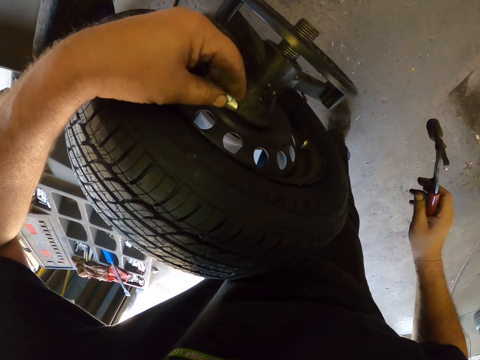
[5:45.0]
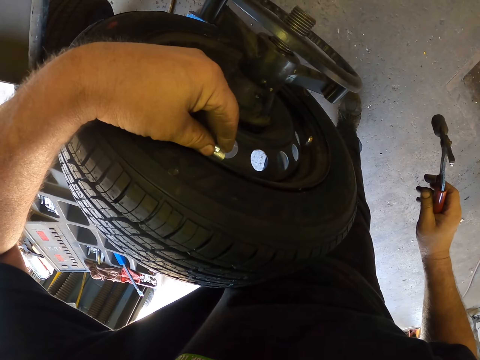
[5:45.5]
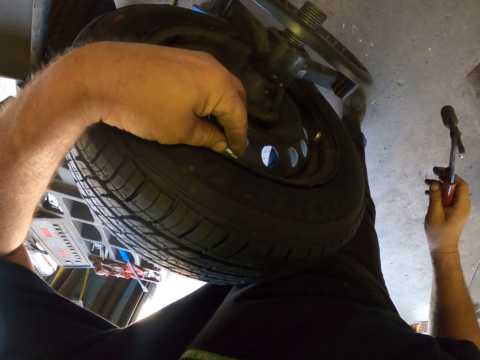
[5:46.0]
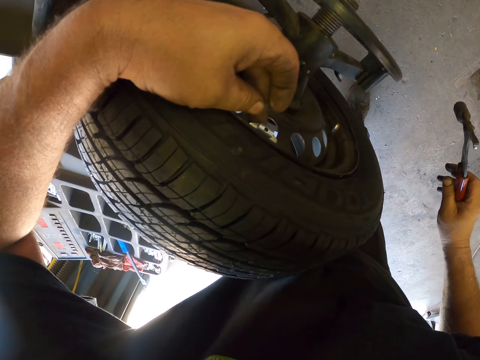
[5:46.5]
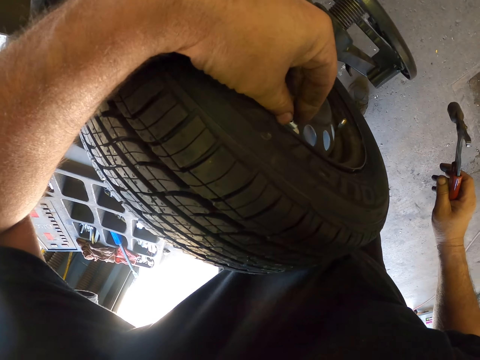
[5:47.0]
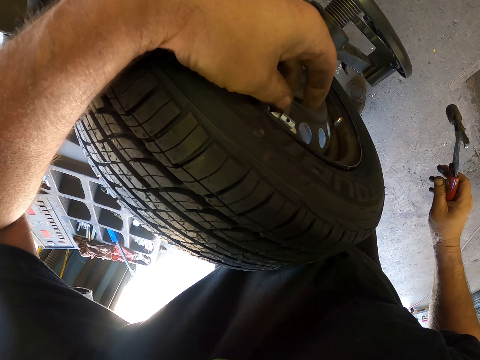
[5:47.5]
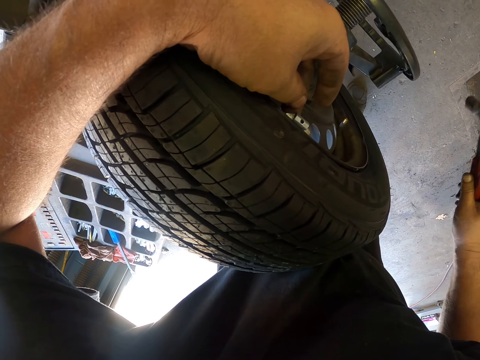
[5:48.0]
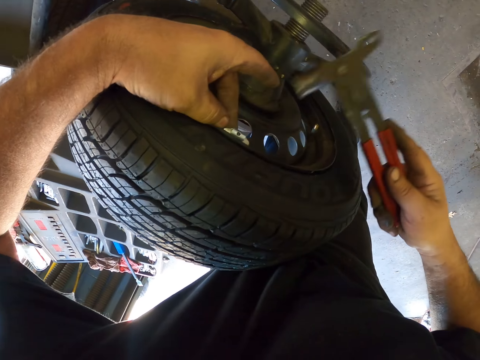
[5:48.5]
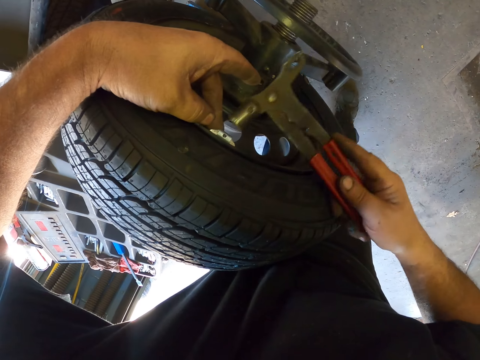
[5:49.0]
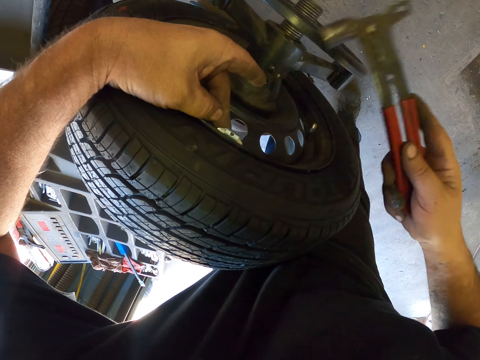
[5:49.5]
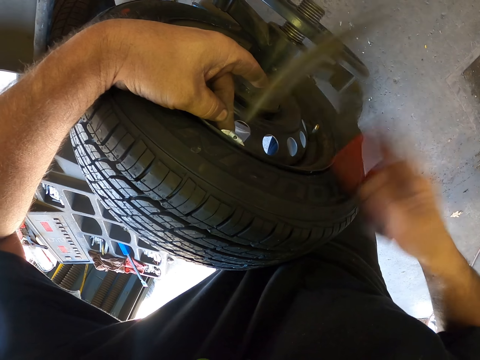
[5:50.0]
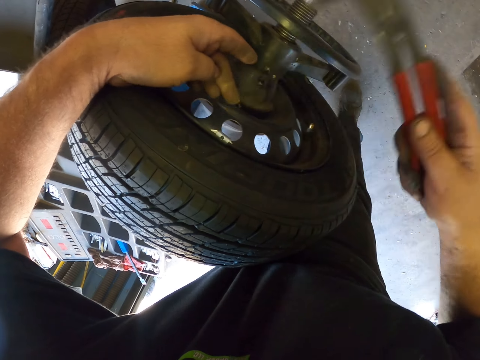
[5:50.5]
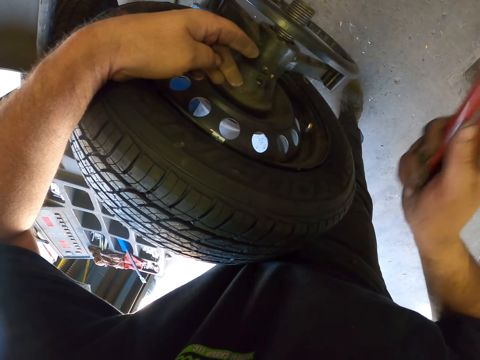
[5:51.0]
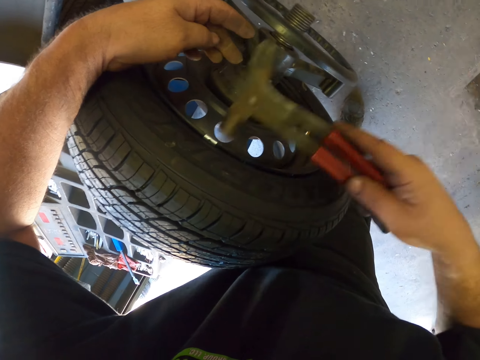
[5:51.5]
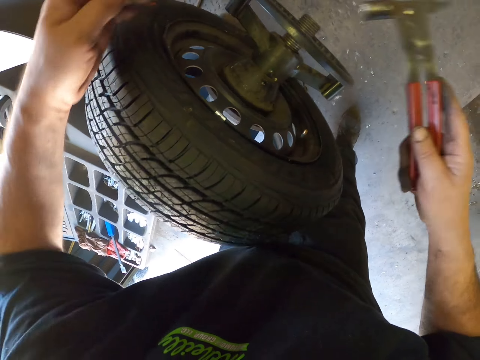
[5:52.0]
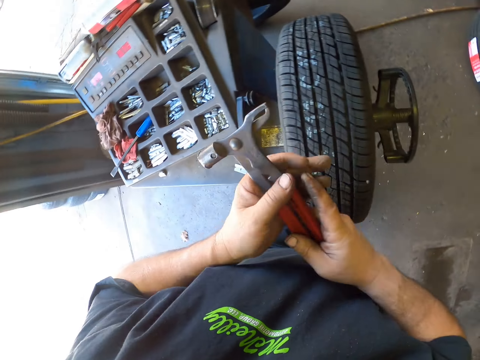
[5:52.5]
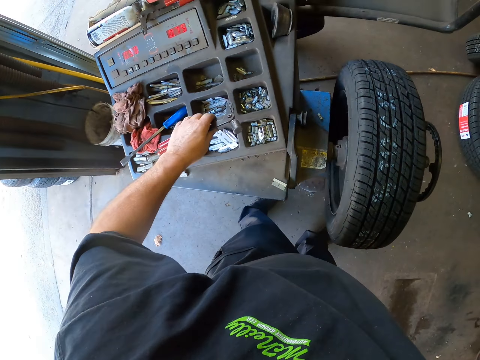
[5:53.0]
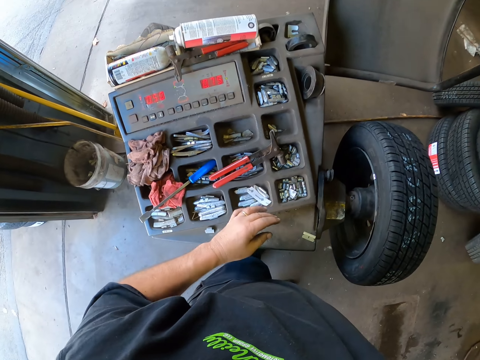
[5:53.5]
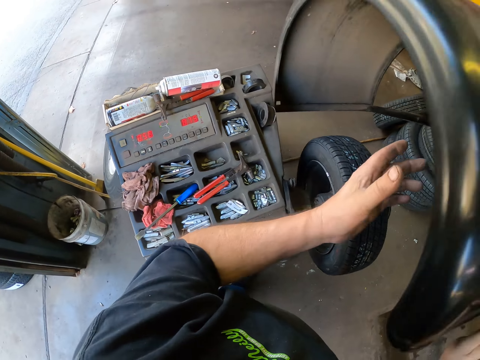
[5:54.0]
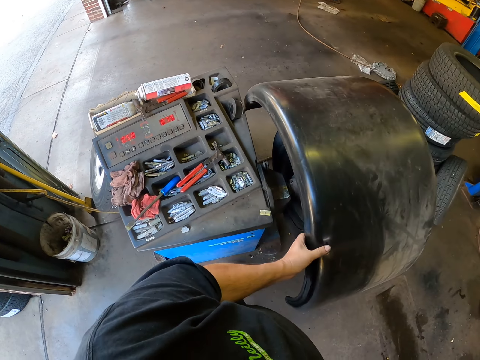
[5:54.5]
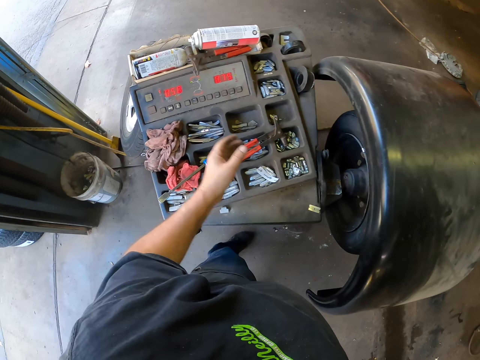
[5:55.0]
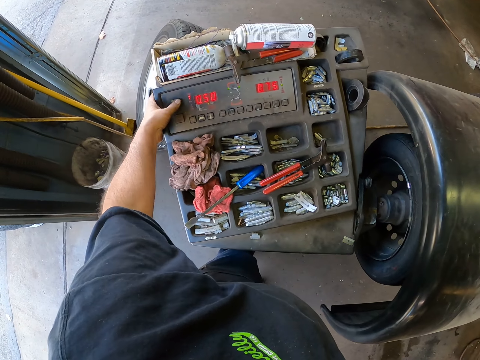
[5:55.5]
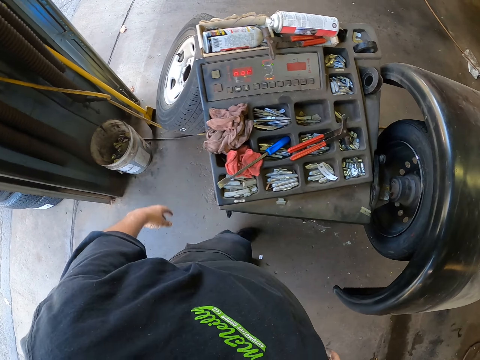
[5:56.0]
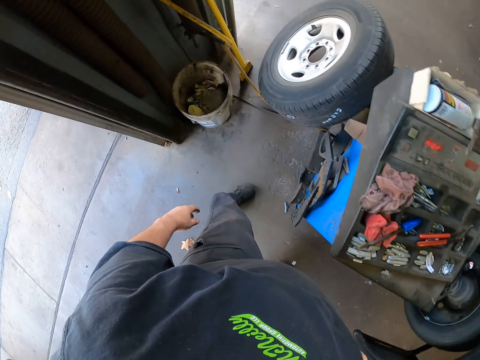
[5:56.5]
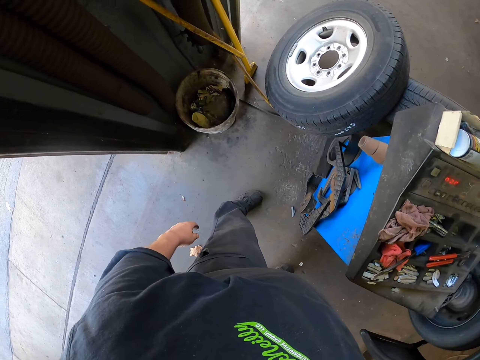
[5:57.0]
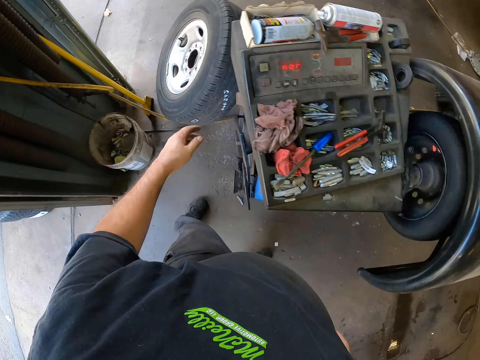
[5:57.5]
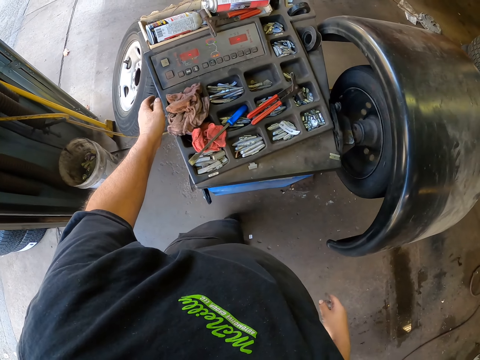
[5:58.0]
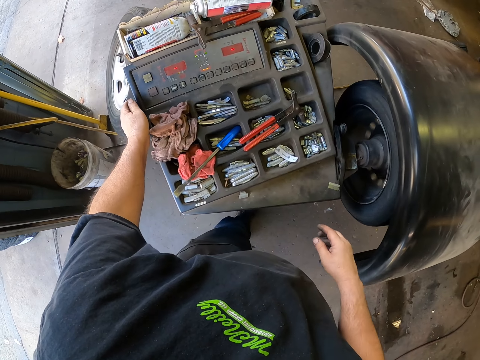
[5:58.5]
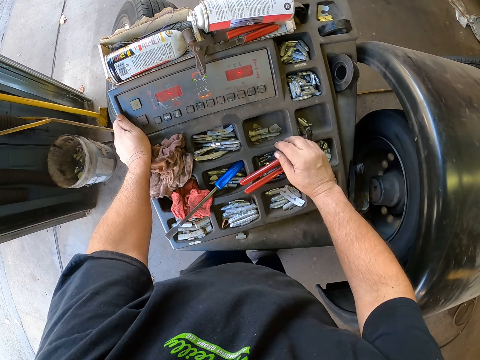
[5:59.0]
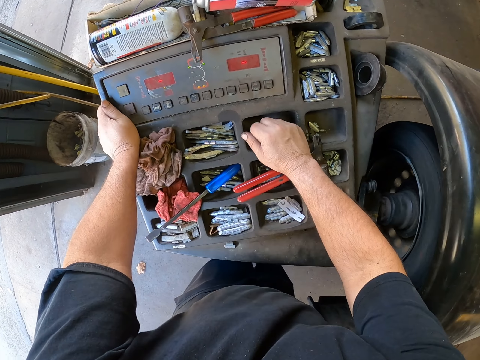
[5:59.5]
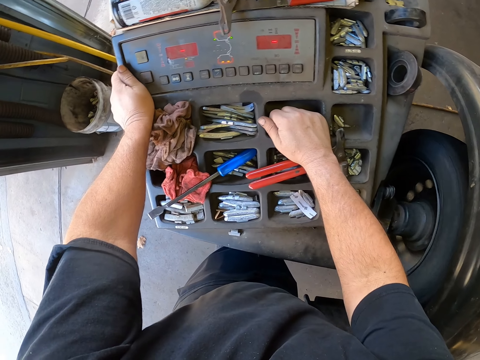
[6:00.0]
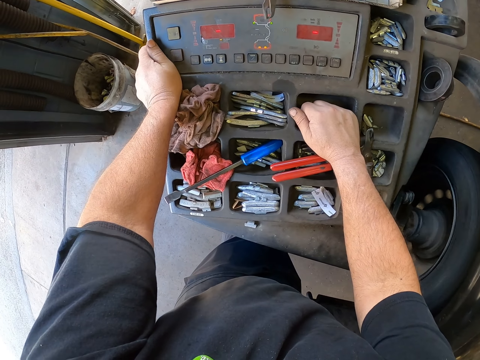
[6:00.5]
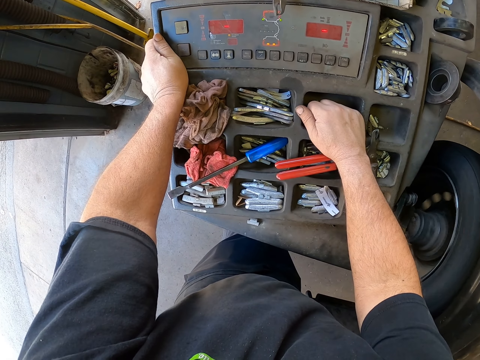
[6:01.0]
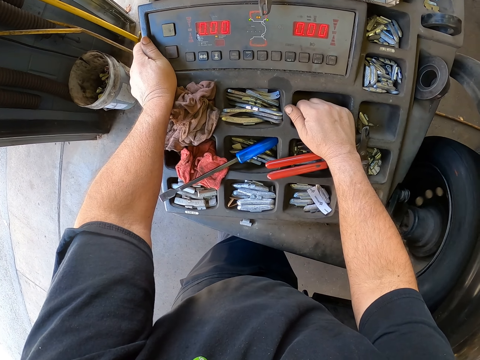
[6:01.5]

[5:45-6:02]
The camera wearer clips on the tire. They hammer on the tire balance clip. They put the pliers to the working table. They cover the tire with the rim protector cover. They press on the tire balance machine controls. They throw something to the dustbin. They touch the working table.

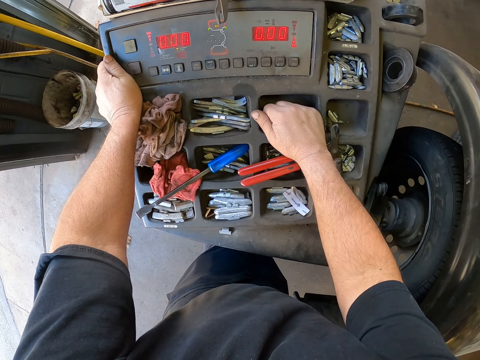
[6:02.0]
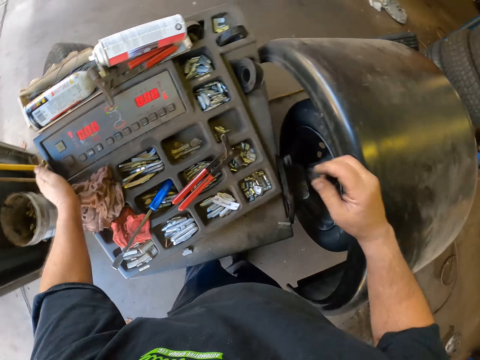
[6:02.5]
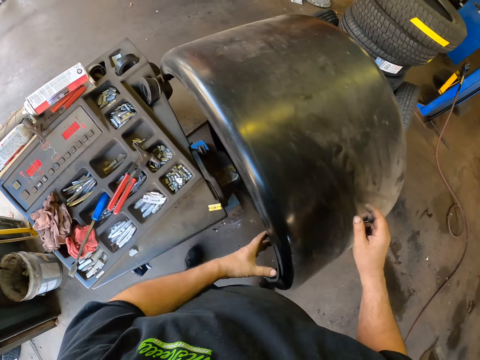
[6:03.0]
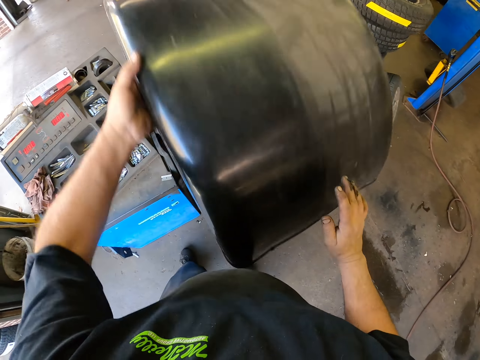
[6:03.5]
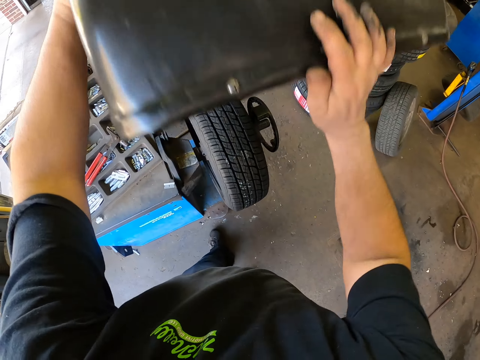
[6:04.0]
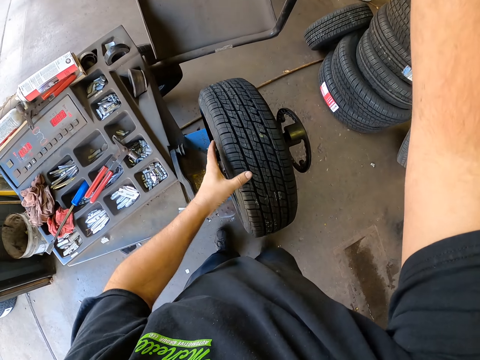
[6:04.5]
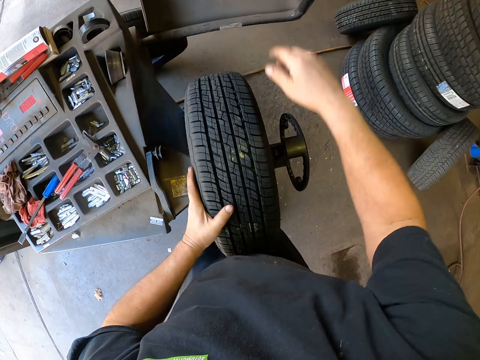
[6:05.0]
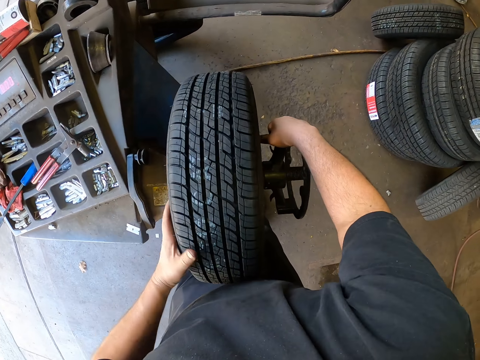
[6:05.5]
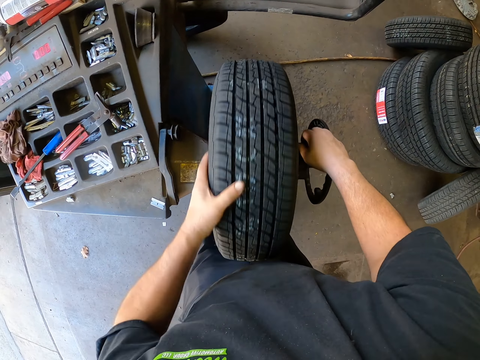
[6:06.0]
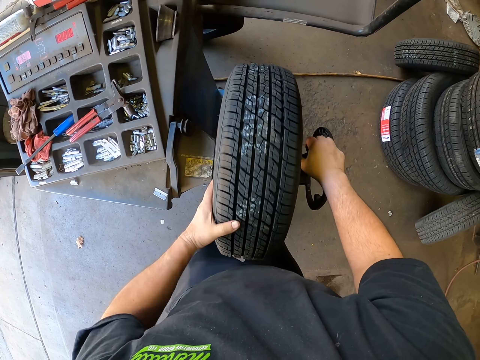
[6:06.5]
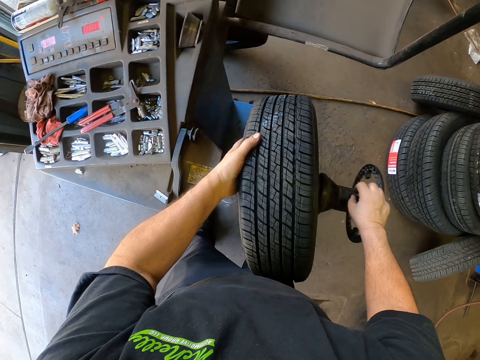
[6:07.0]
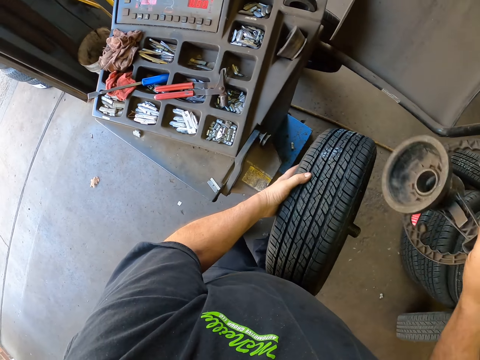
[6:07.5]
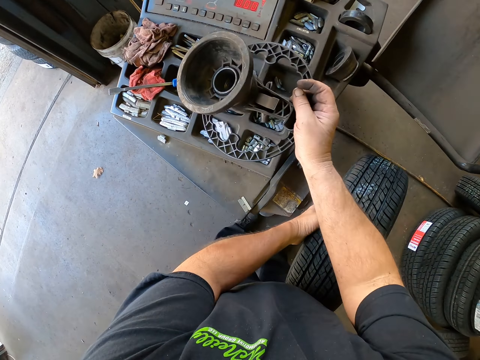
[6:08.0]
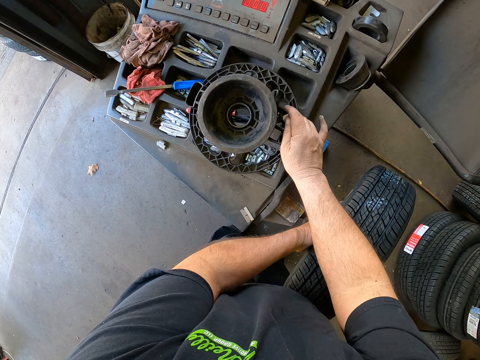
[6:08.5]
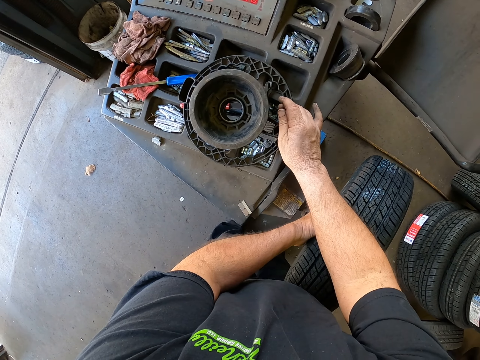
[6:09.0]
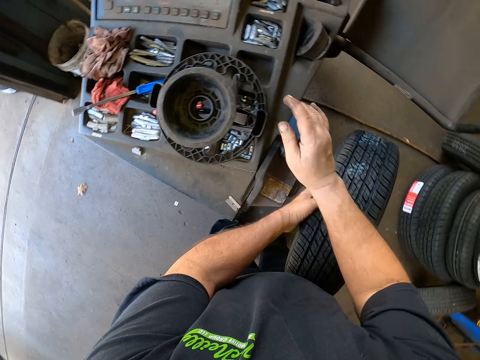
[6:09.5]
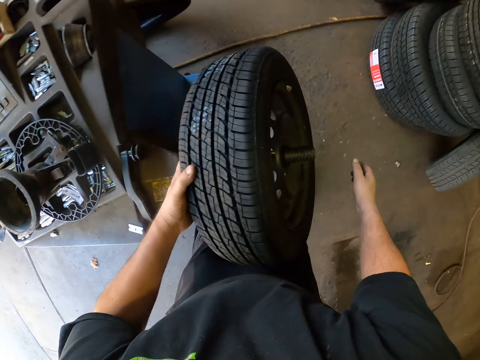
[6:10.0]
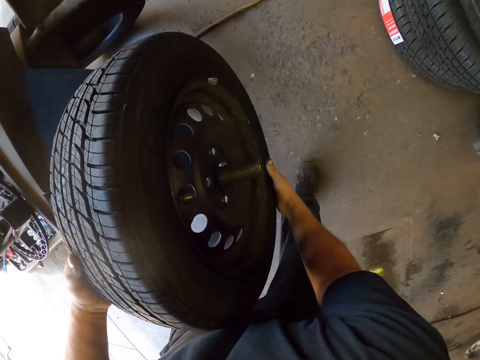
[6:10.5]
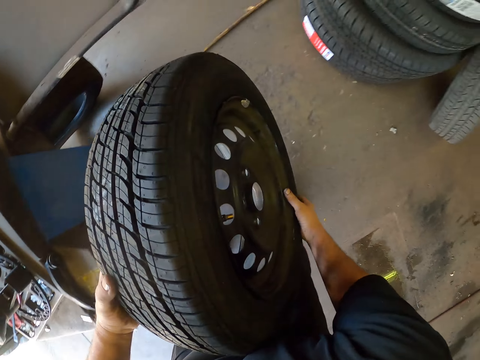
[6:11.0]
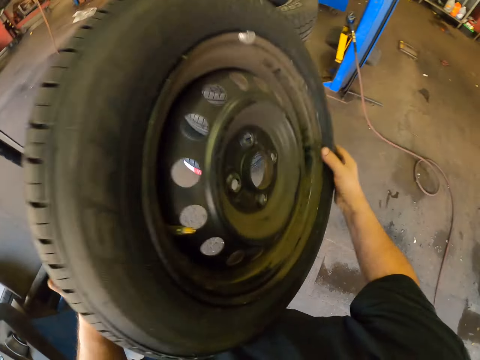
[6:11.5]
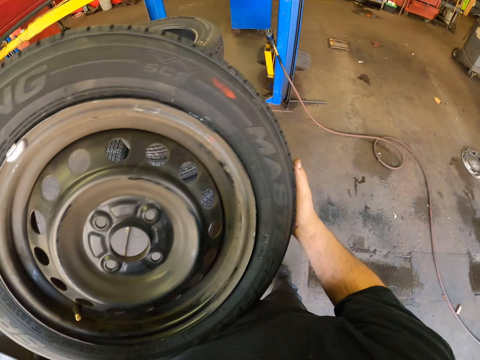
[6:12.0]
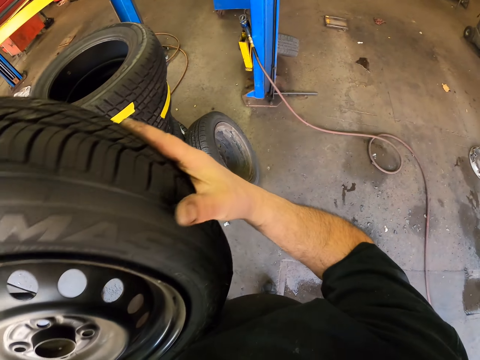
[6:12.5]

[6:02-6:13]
The camera wearer uncovers the tire. They rotate the tire. They remove the tire from the balance machine. They remove the rim. They put the rim to a working area. They pick up the tire. They carry the tire around the garage.
